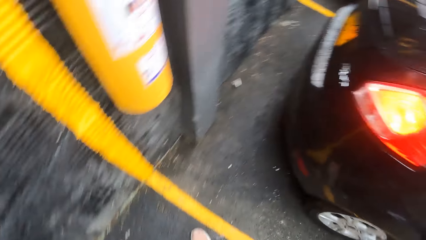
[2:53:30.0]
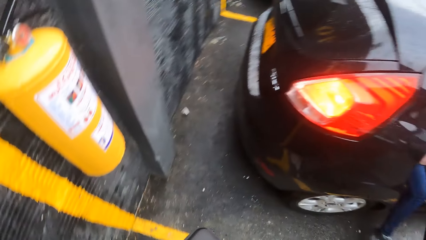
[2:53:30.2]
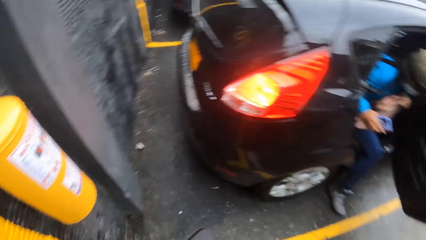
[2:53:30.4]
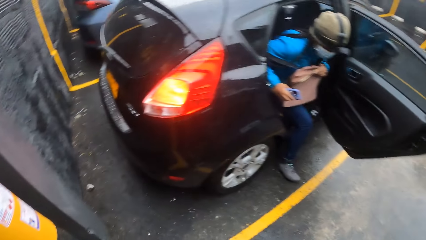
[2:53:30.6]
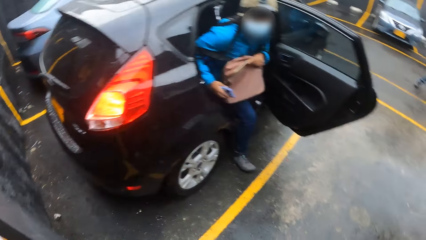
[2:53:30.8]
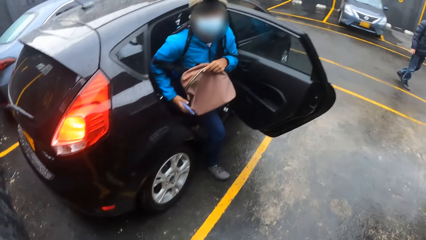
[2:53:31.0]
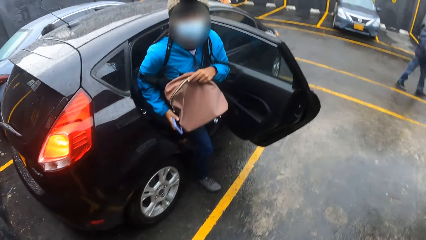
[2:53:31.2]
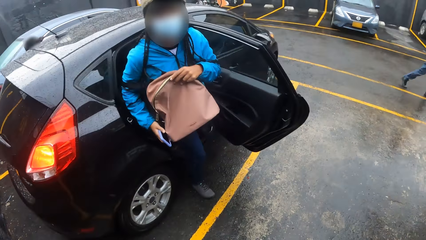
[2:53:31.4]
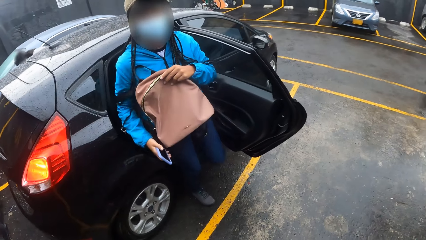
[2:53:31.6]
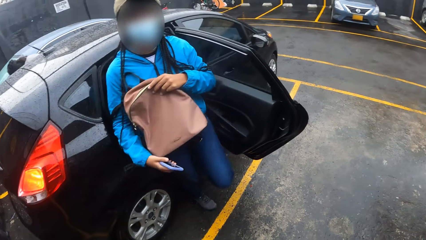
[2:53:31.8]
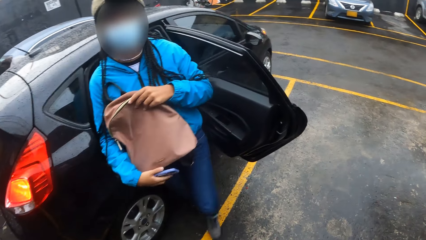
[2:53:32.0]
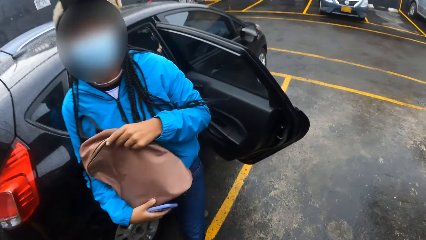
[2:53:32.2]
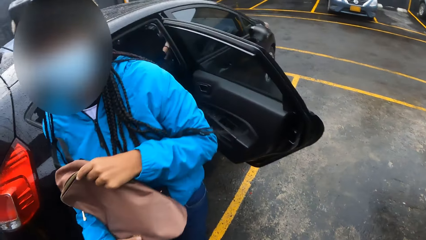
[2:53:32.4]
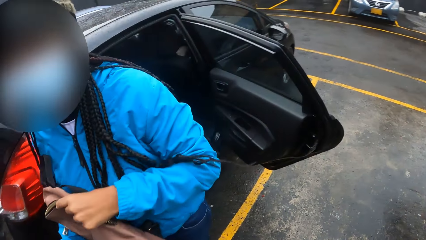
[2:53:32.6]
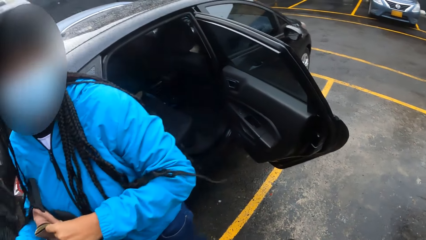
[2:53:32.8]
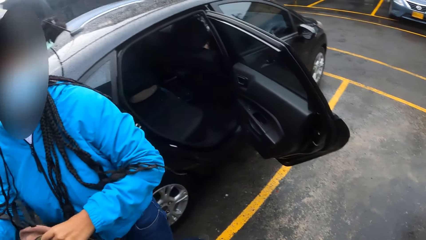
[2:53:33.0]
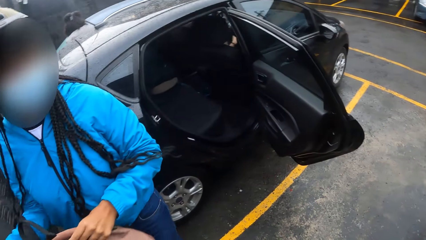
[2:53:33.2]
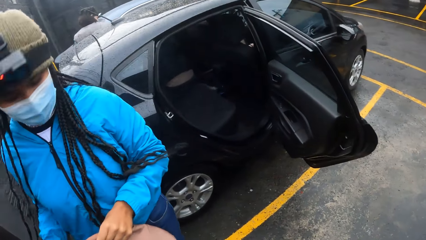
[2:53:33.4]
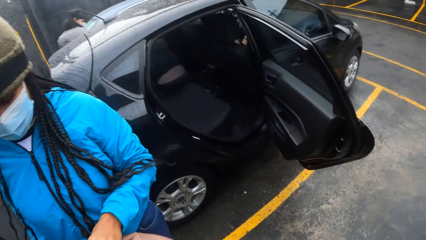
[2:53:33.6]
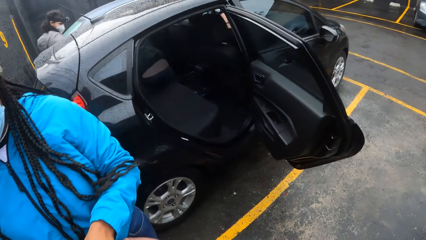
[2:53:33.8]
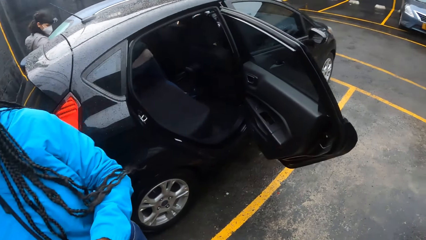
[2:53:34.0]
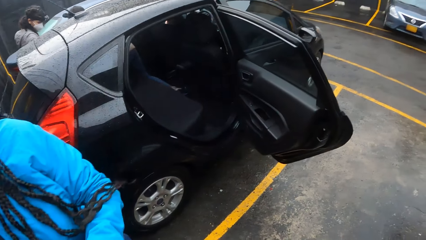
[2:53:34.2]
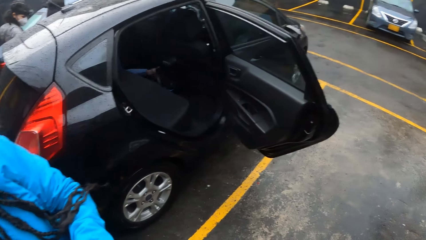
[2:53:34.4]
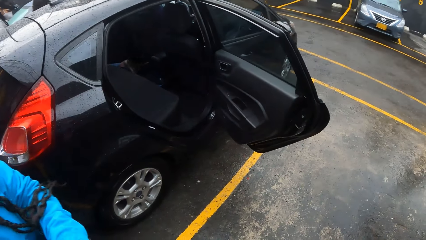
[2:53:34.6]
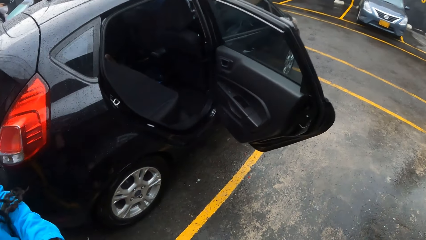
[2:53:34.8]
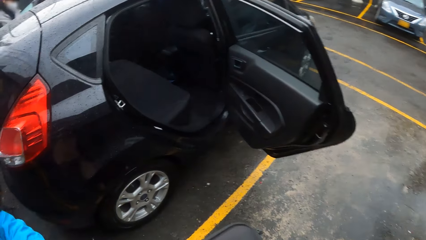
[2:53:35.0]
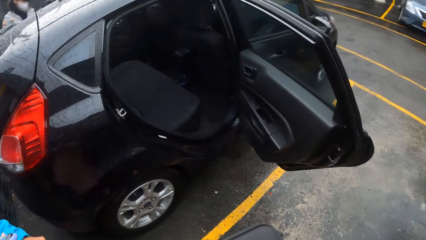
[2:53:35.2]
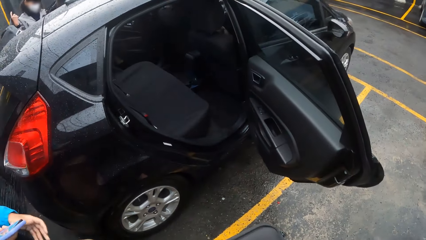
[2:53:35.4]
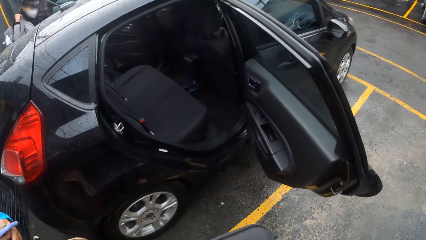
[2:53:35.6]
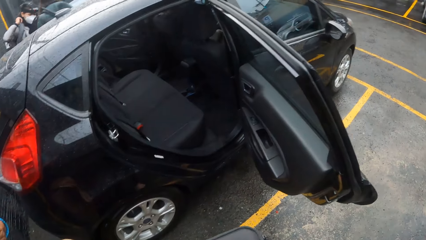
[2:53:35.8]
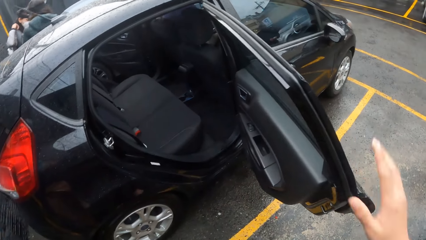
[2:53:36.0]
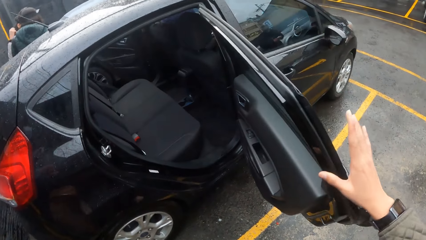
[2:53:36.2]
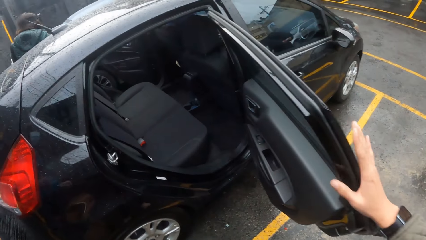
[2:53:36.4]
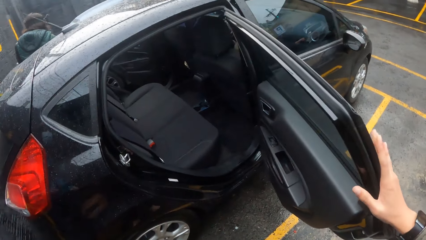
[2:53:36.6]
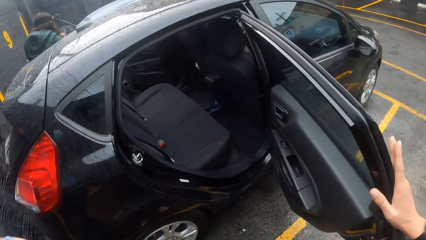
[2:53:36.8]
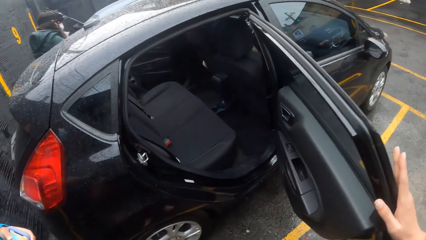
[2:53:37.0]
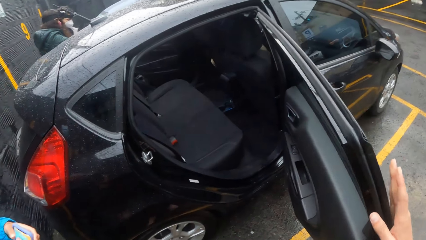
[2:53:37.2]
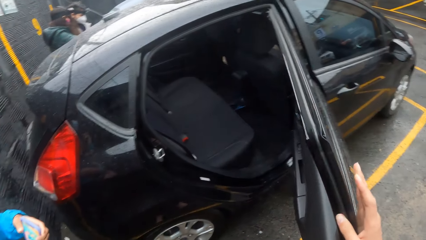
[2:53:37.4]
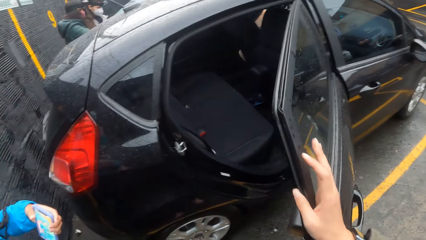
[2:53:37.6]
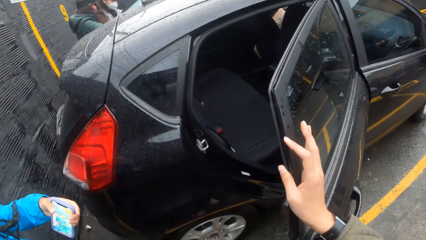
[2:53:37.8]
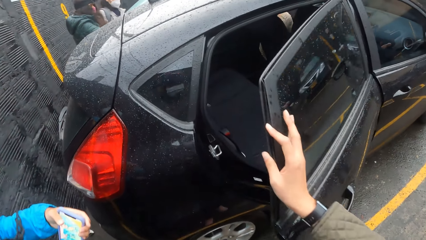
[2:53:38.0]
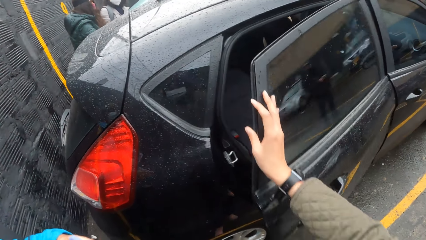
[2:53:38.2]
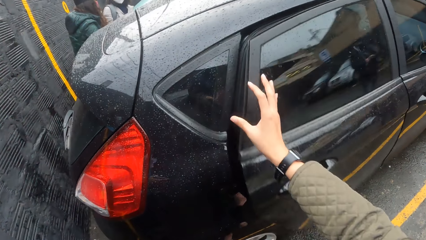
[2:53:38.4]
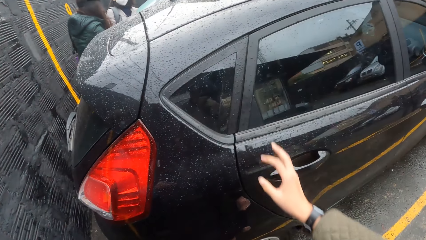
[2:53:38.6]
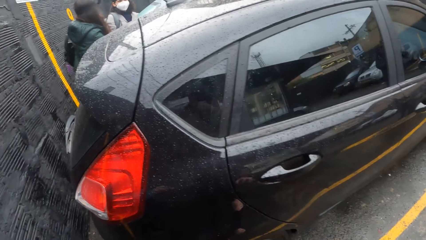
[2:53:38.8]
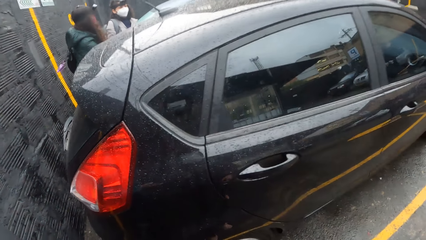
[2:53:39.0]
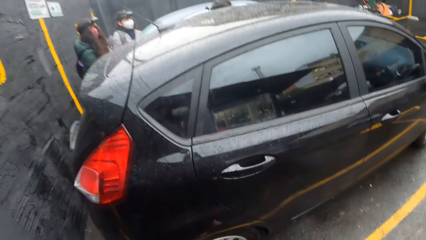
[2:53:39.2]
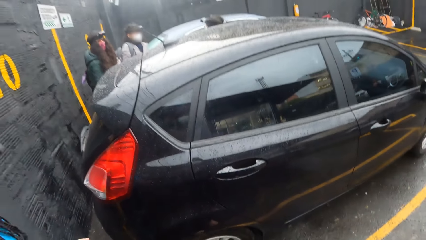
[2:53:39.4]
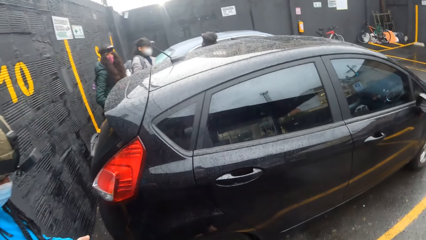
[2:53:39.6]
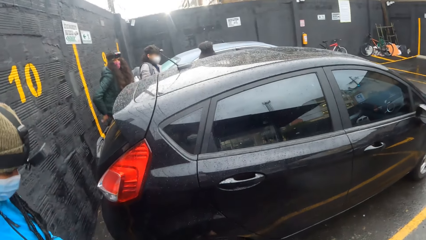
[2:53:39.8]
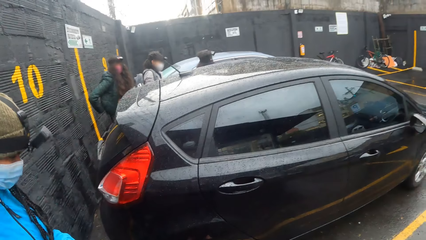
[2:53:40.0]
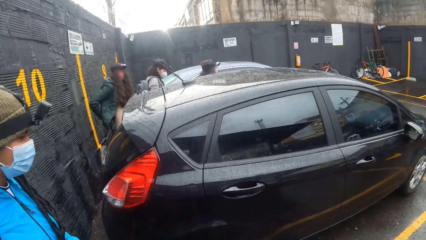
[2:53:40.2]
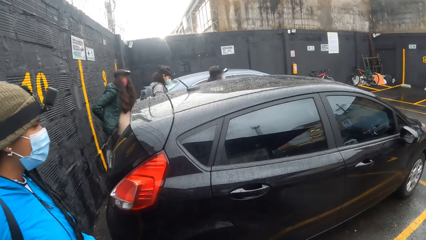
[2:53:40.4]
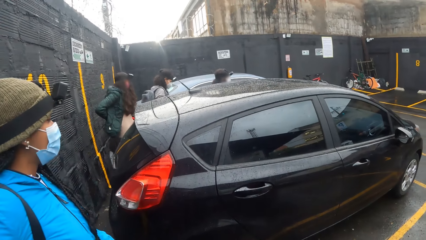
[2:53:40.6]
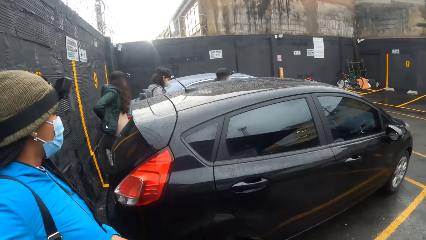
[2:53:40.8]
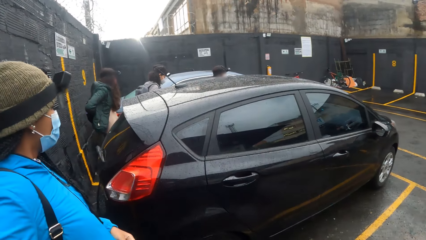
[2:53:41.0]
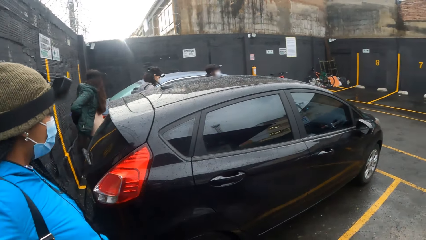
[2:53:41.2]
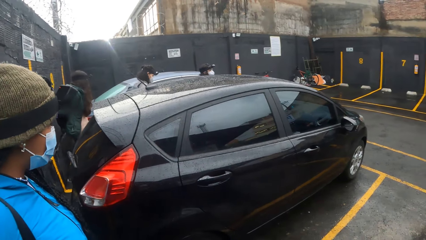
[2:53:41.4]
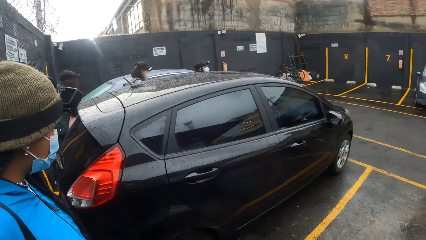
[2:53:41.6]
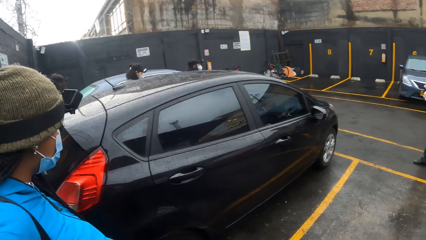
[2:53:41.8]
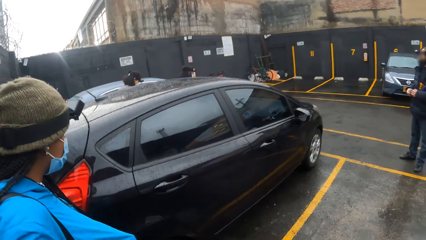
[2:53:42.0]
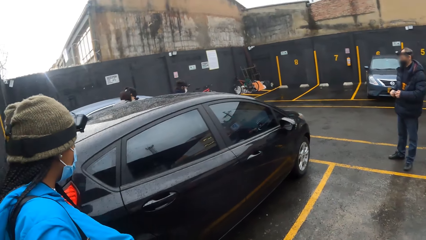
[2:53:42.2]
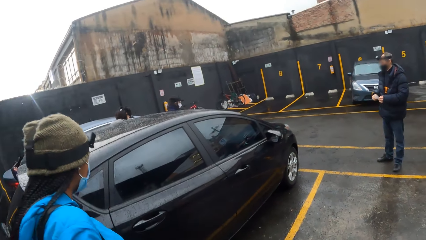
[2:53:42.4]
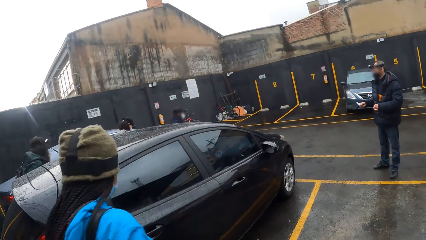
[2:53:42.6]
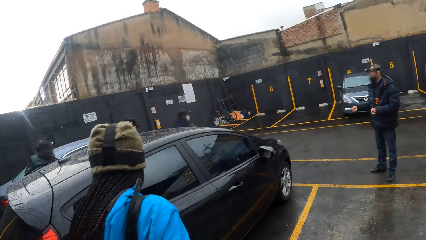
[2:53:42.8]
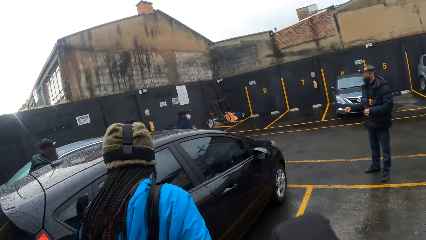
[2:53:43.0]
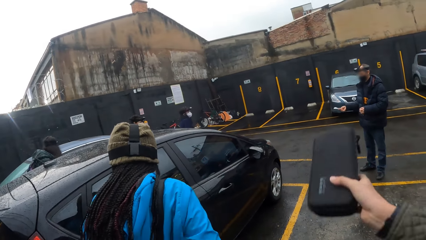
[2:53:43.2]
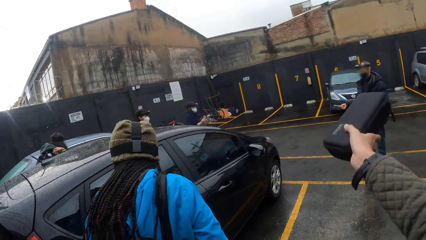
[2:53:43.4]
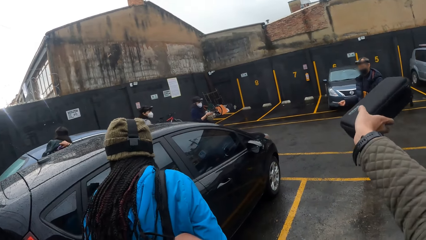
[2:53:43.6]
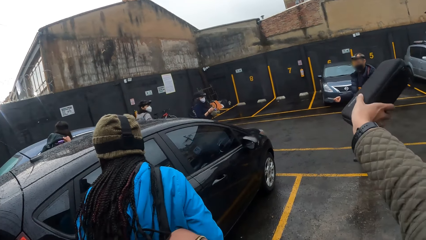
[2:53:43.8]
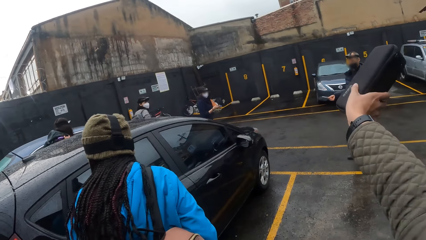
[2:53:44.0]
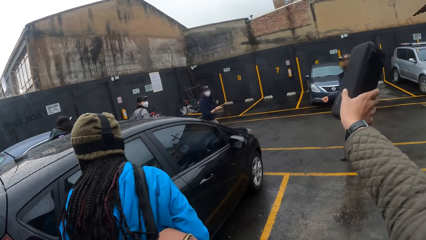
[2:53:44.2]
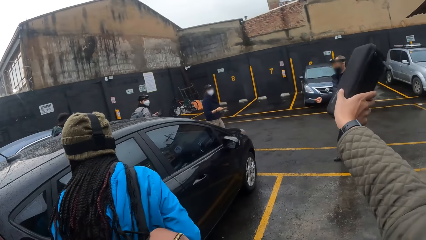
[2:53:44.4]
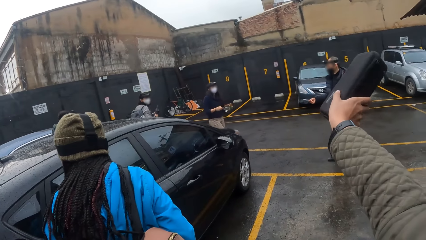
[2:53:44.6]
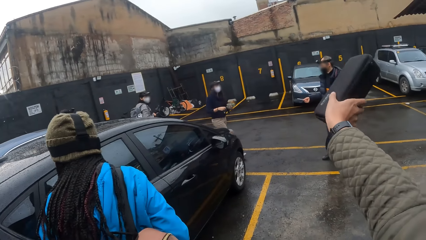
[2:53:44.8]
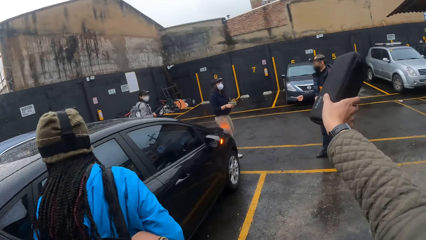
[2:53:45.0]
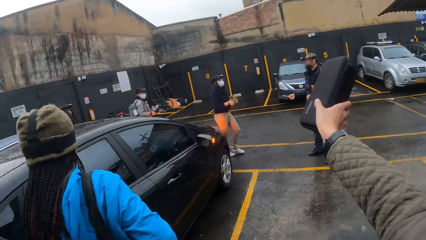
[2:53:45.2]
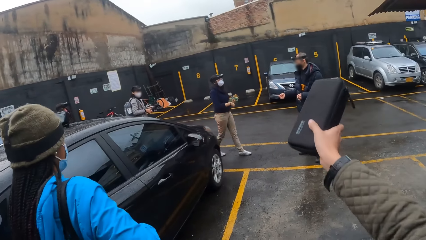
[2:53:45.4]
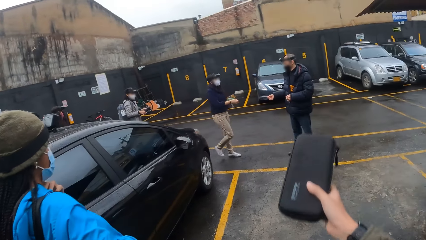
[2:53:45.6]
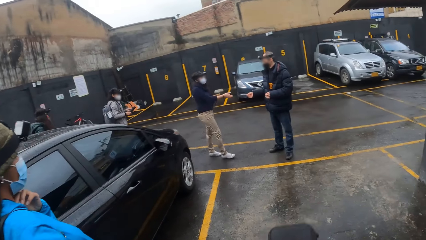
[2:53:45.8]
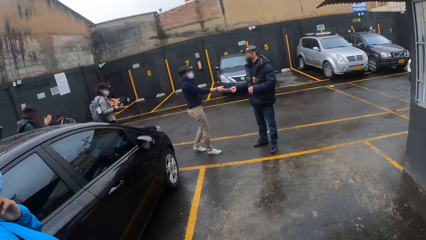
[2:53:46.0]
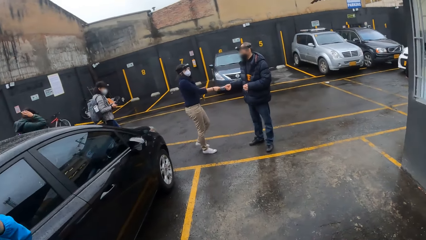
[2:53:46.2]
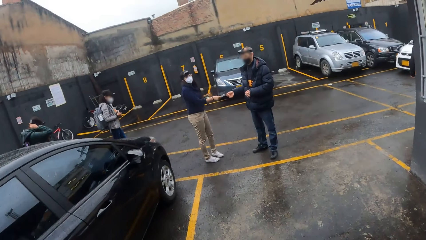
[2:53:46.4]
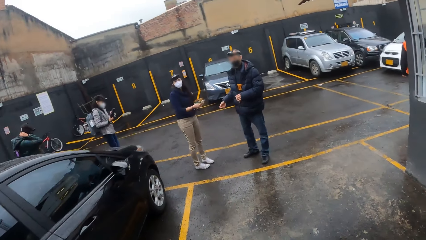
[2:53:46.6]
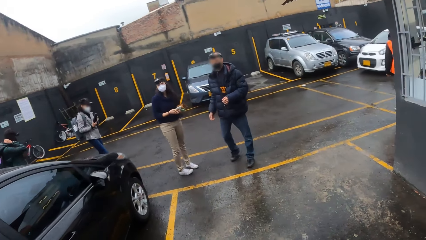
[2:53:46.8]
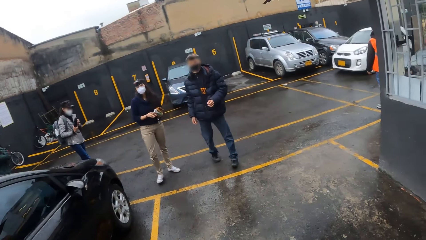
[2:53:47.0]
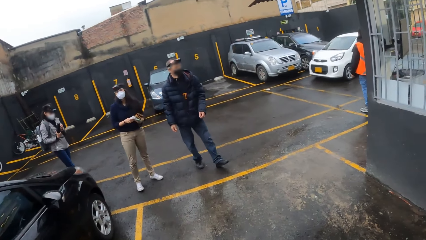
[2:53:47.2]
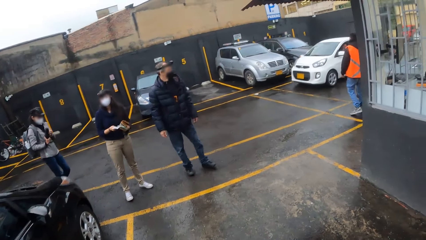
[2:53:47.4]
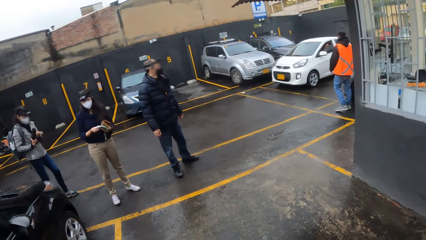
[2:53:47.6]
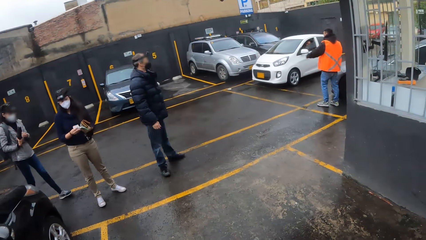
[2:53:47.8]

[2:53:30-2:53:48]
A woman steps out of the car. Another woman steps out of the car. The camera wearer closes the car door with her right hand. She stretches out a hand. A third woman collects a paper from the man with her right hand. The man passes the paper to the third woman with his right hand. The second woman touches her head with her right hand.
